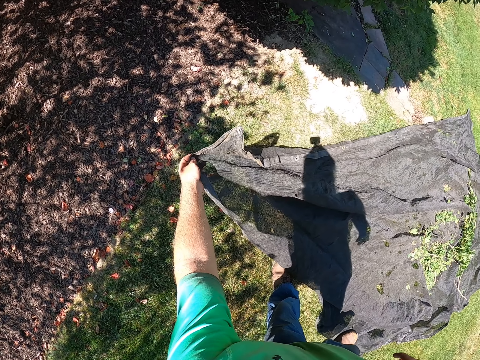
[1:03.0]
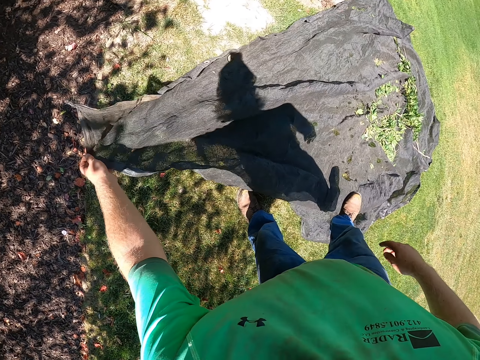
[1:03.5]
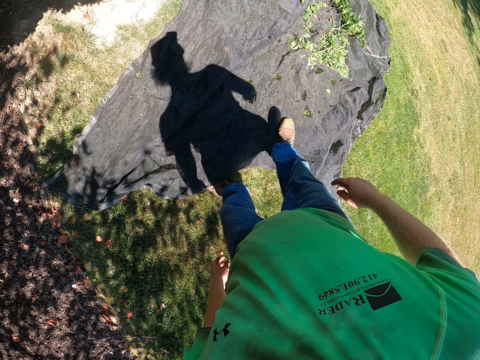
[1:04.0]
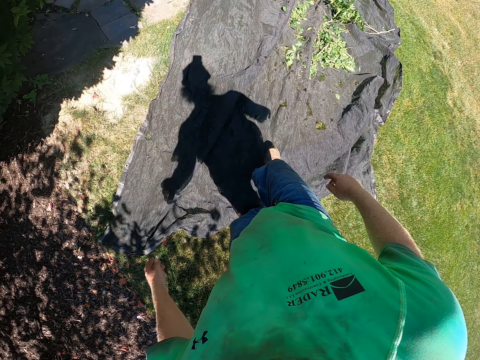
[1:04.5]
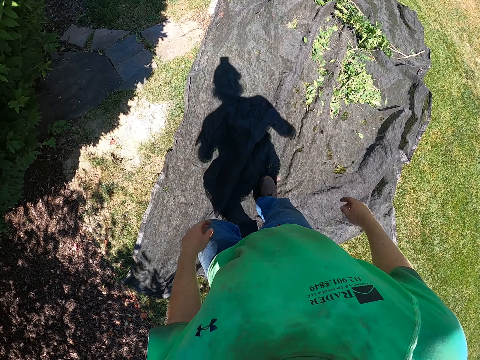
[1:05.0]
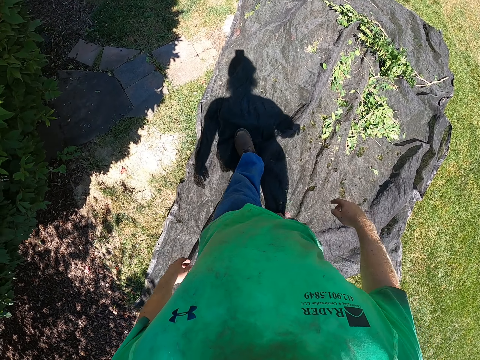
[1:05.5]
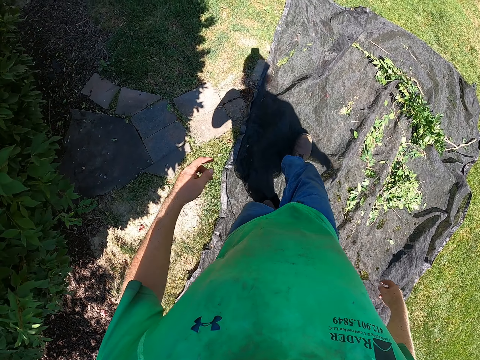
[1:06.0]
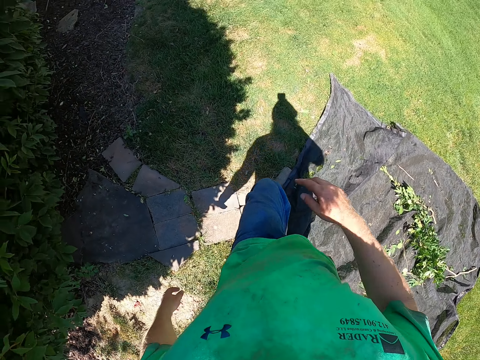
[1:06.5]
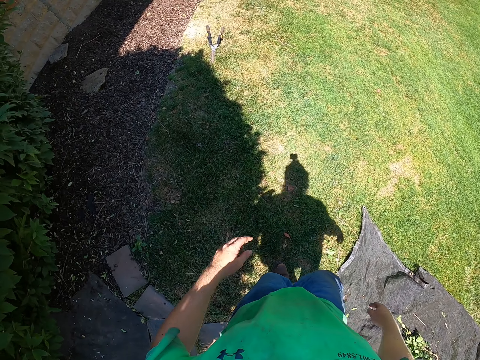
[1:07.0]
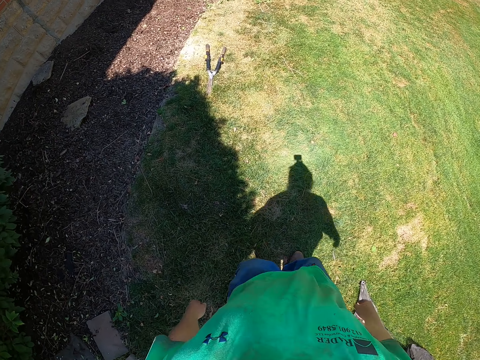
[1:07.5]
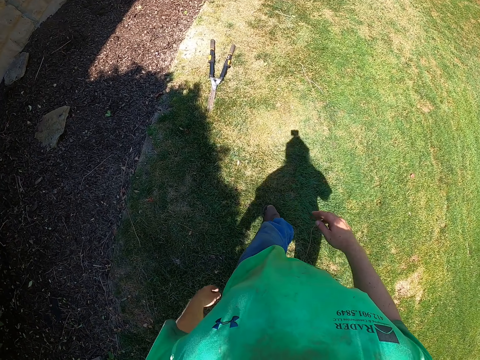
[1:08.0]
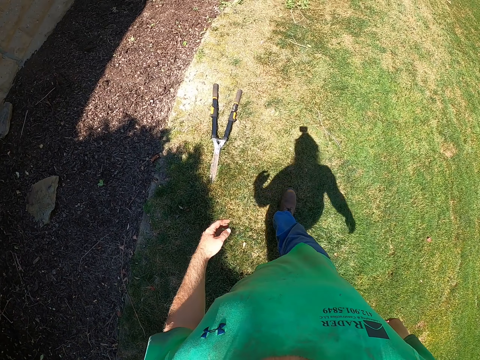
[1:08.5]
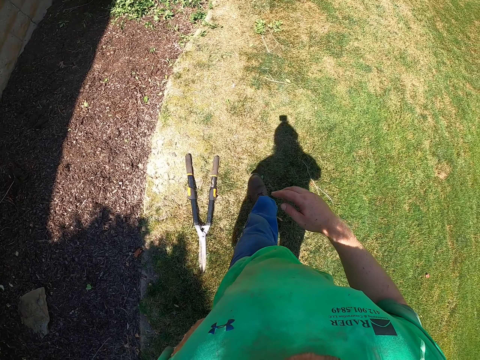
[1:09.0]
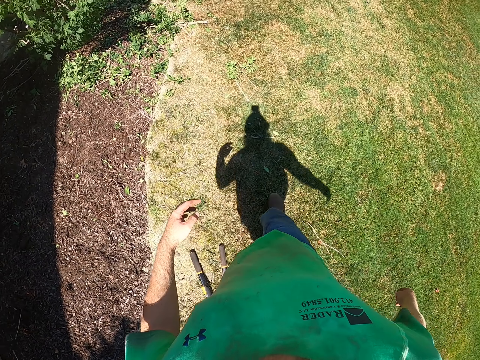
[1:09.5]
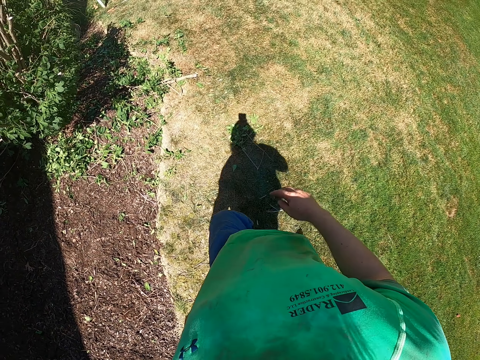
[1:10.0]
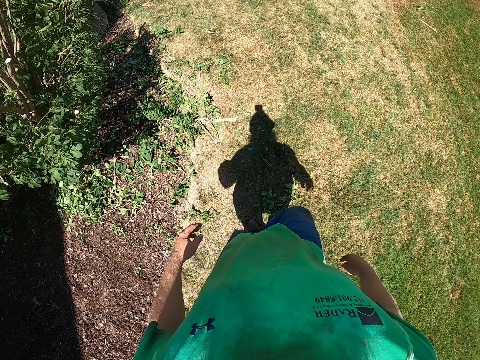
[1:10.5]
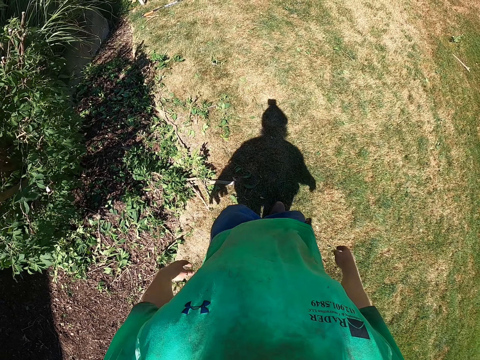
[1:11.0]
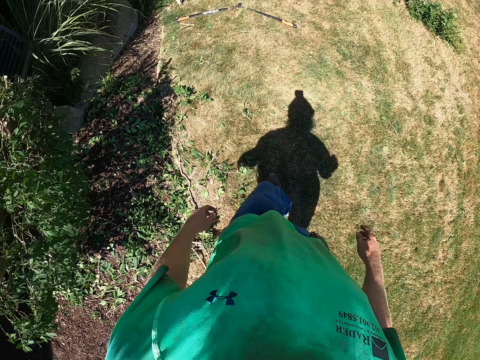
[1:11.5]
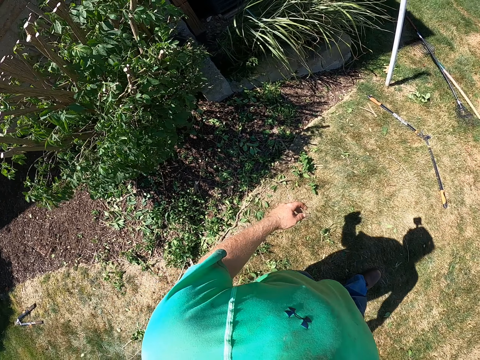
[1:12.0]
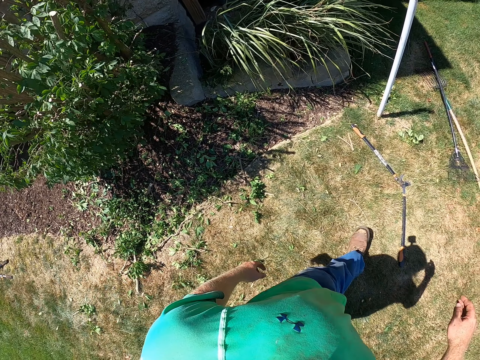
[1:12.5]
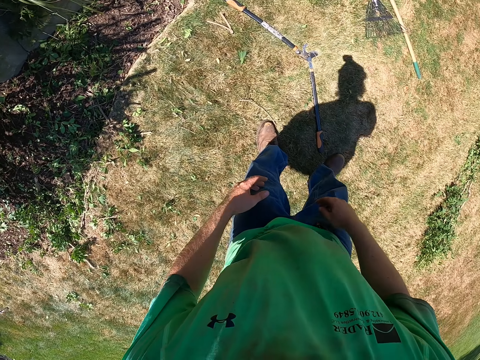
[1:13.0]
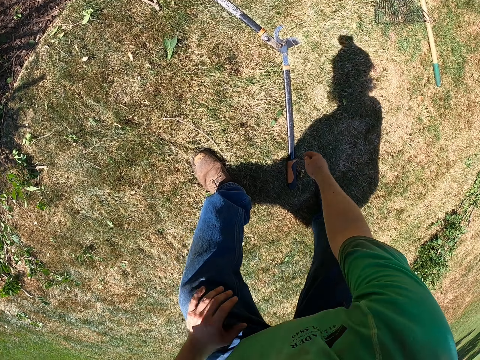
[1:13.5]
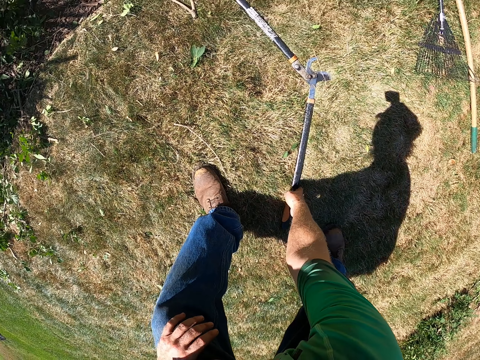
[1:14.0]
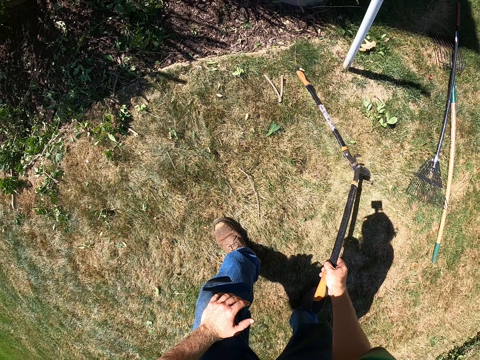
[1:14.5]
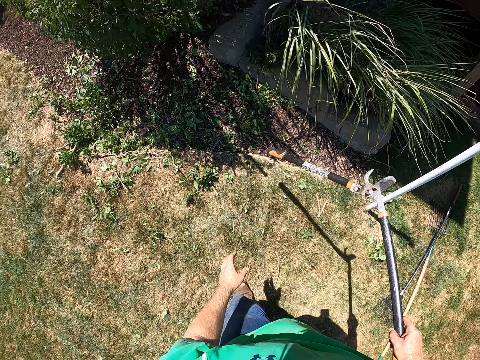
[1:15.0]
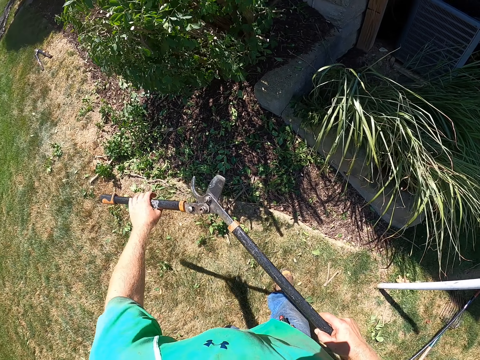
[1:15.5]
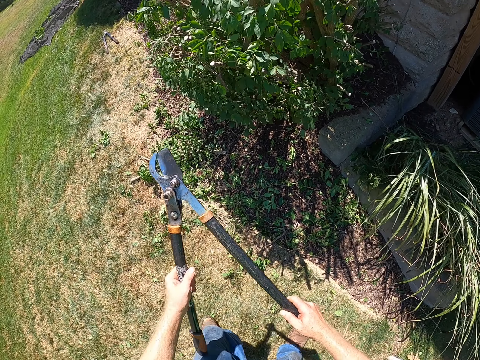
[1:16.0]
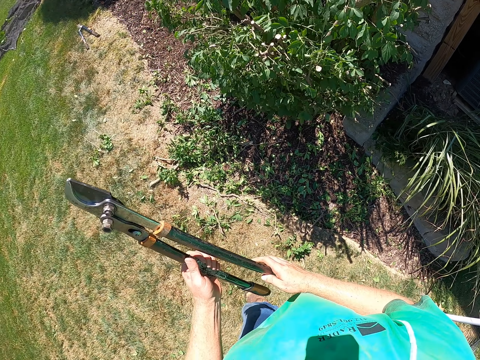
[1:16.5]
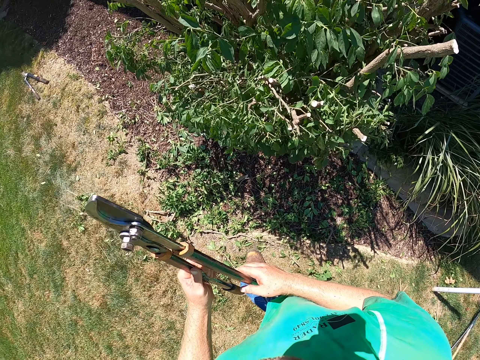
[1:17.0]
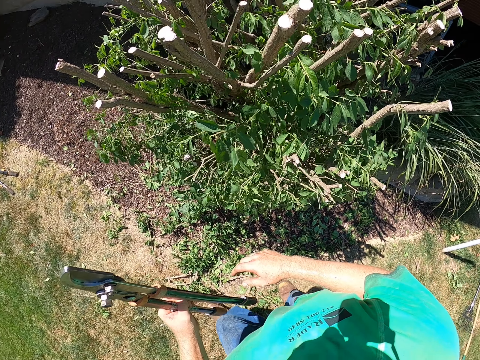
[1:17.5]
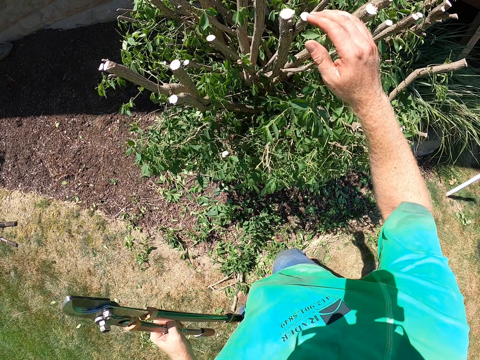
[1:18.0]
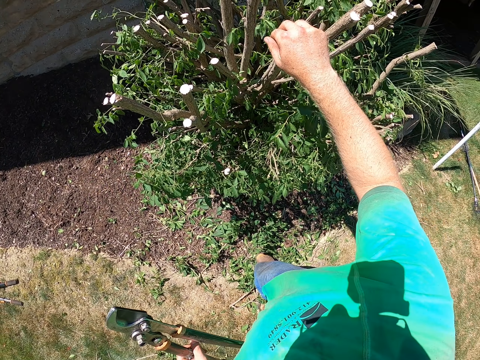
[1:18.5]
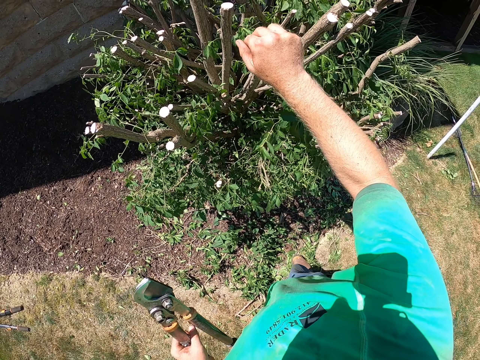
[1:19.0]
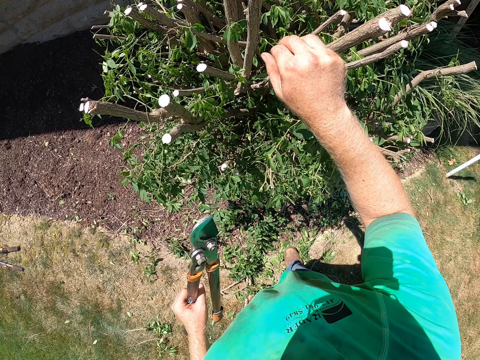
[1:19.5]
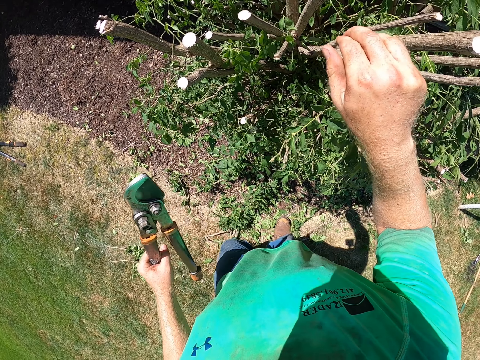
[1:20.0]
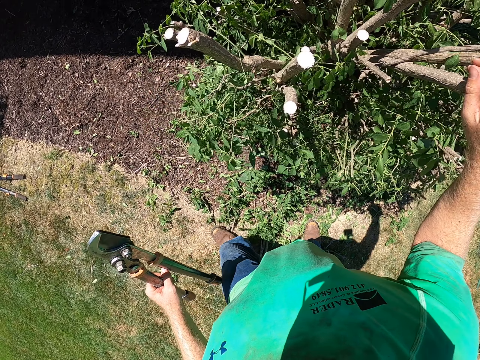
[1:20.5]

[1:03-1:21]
The camera wearer drops the net in his left hand on the floor. He walks to a garden shear on the field. He walks towards the house. He picks up the garden shear from the floor with his right hand. He closes the garden shear with both hands. He moves towards the tree. He holds a stick with his right hand. He touches the tree branch.

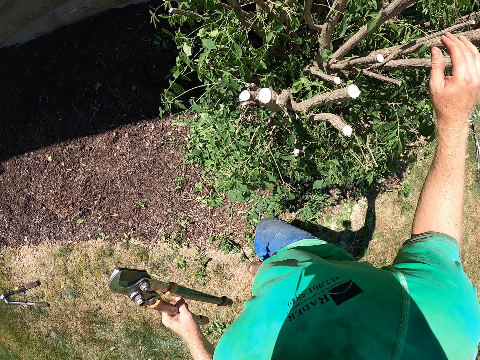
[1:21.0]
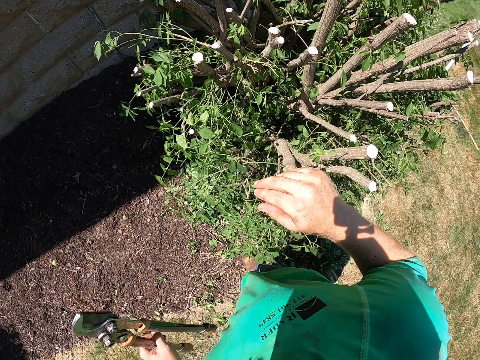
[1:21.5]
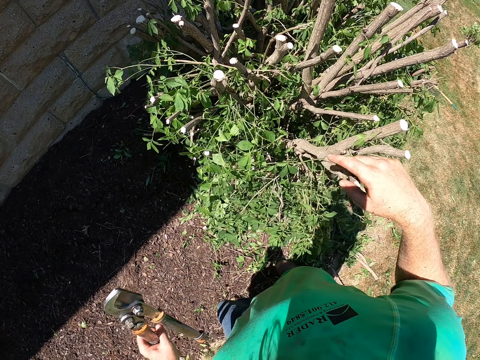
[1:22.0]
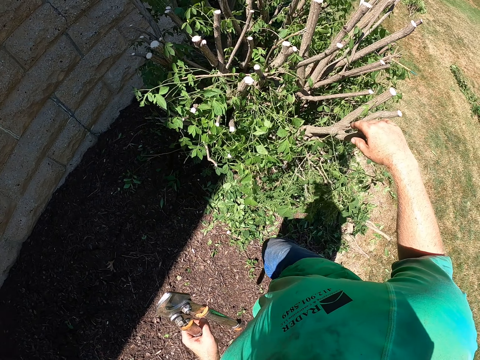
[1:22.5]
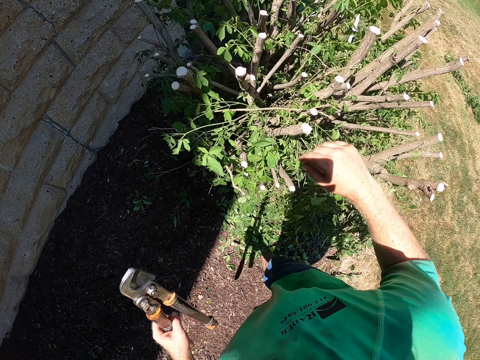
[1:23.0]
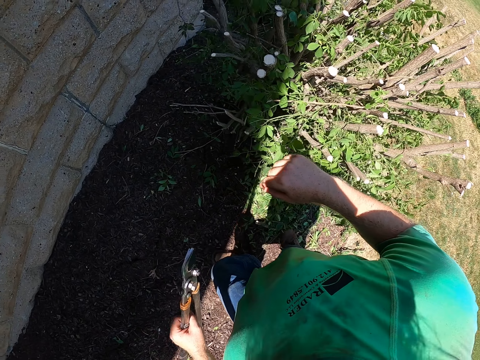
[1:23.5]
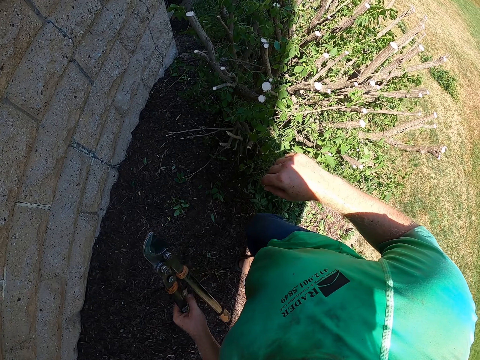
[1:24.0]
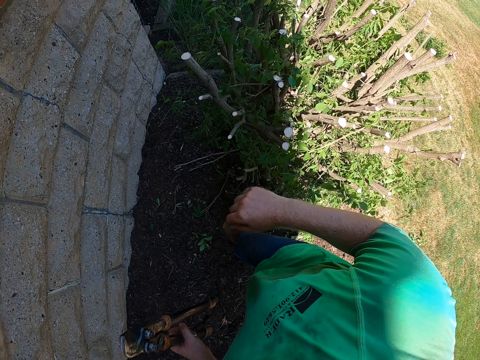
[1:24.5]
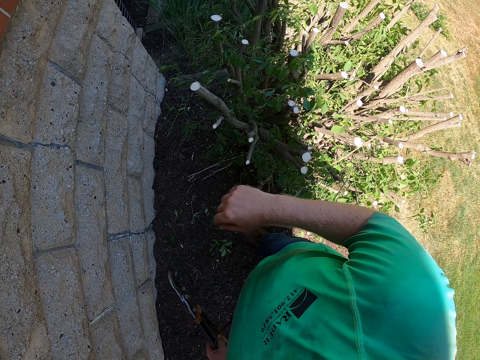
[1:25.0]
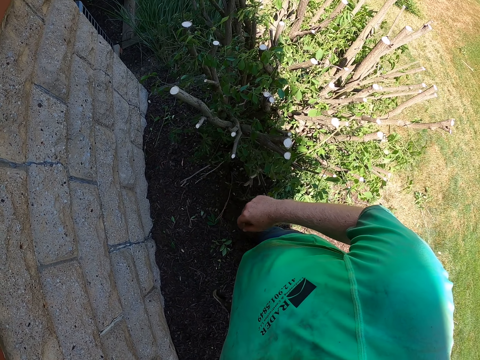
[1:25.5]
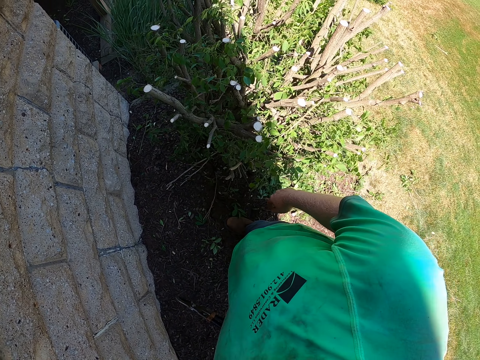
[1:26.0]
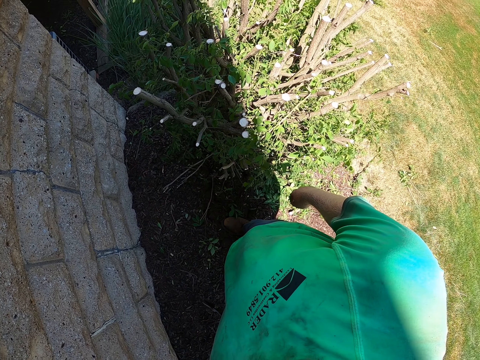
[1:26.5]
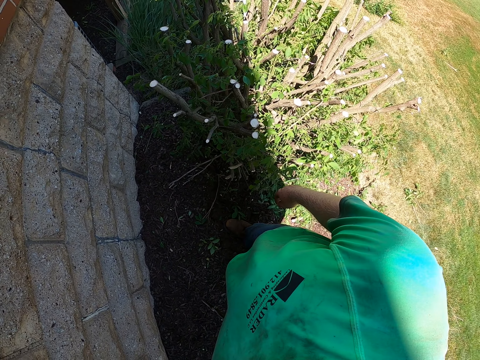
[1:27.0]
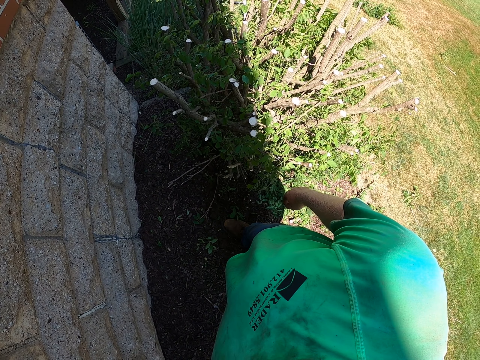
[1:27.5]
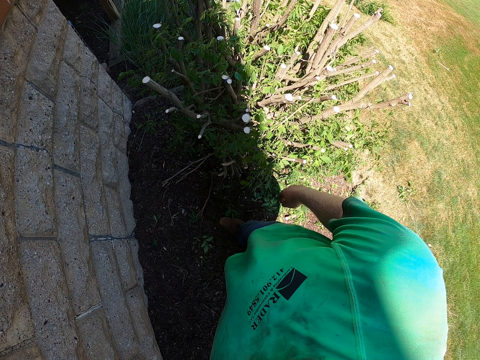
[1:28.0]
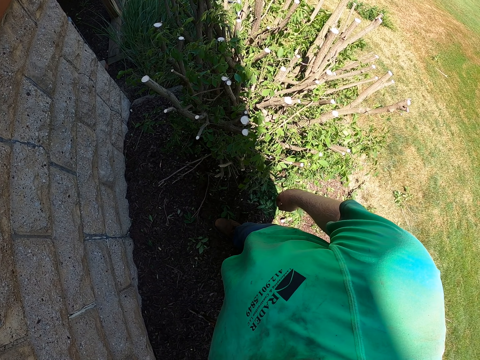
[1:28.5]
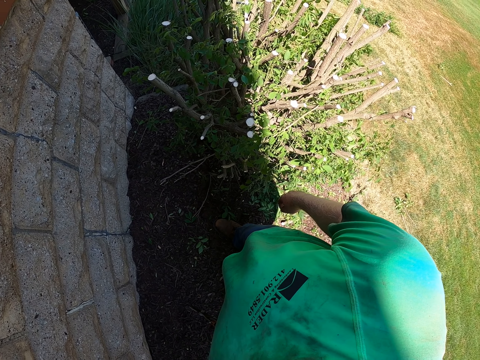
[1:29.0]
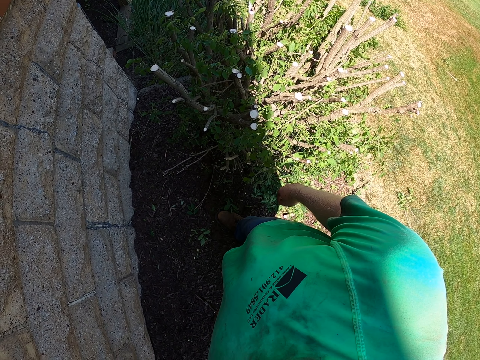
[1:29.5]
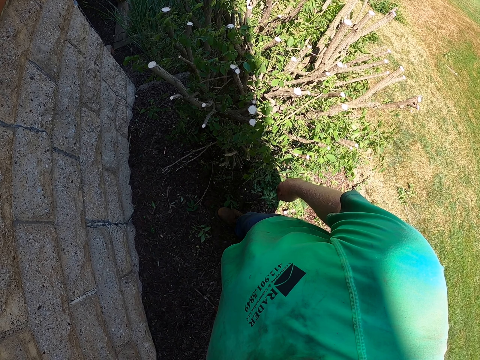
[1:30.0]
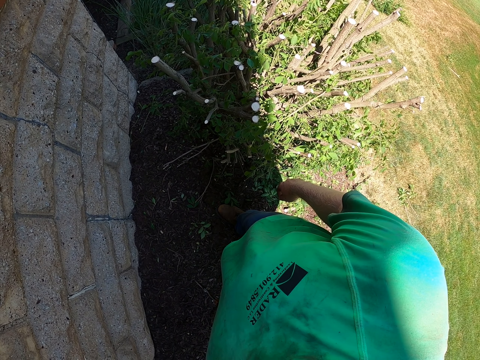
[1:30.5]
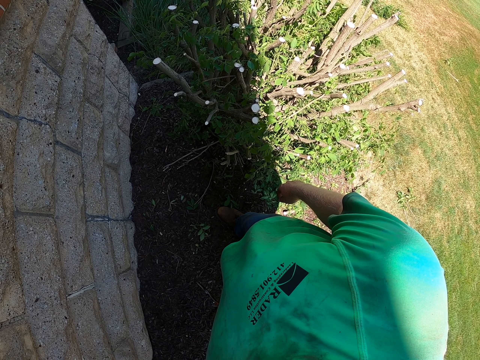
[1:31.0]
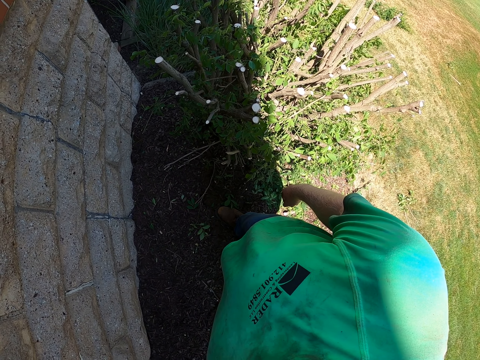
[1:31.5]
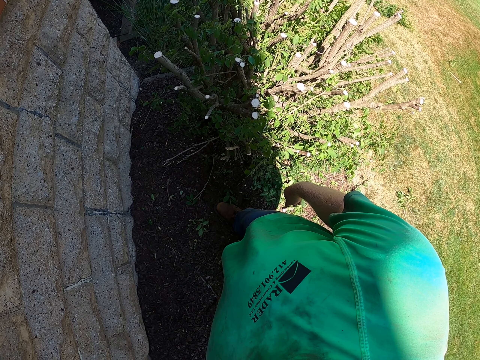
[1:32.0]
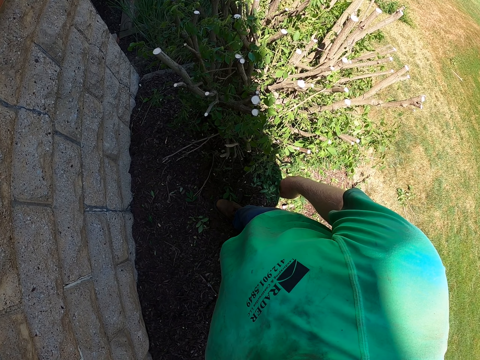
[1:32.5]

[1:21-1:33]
The camera wearer stares at the tree branch.
